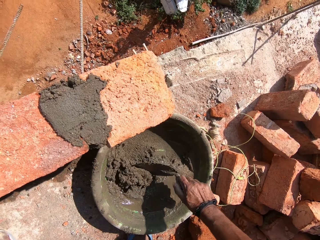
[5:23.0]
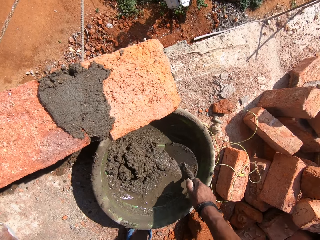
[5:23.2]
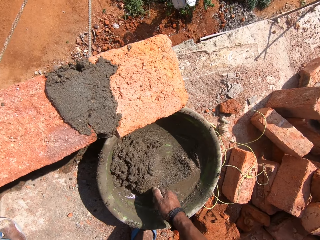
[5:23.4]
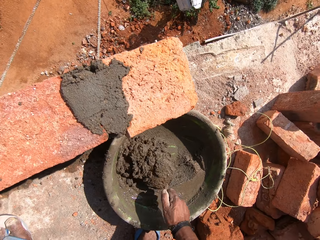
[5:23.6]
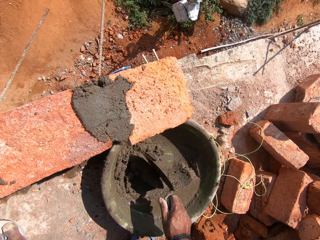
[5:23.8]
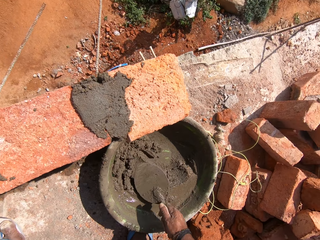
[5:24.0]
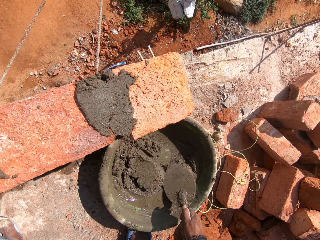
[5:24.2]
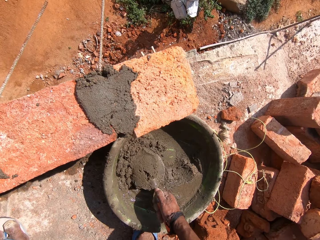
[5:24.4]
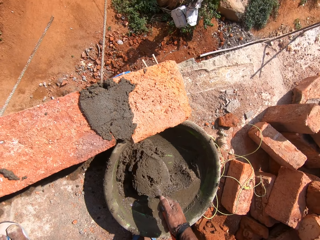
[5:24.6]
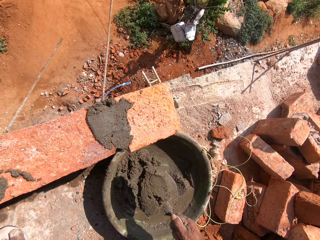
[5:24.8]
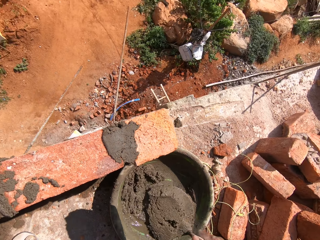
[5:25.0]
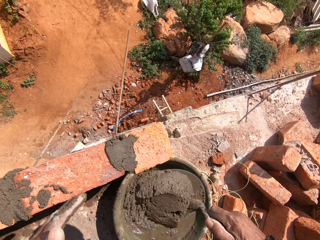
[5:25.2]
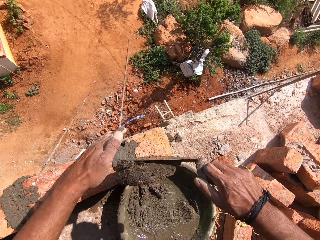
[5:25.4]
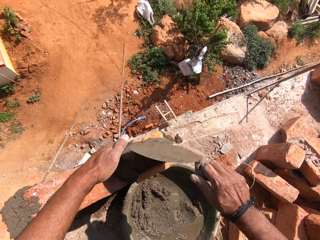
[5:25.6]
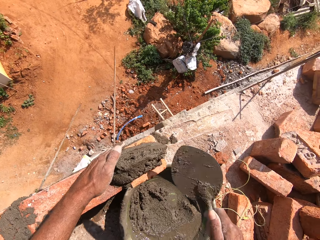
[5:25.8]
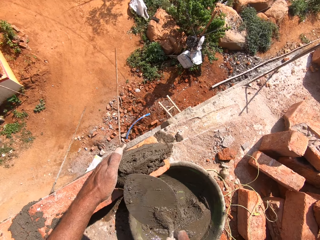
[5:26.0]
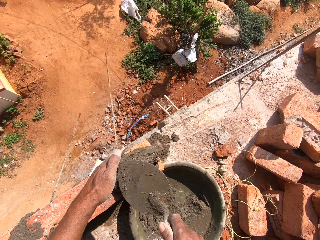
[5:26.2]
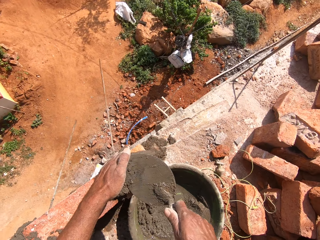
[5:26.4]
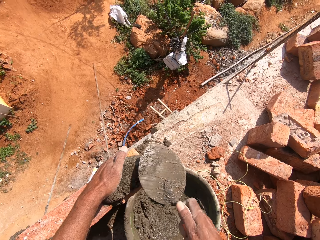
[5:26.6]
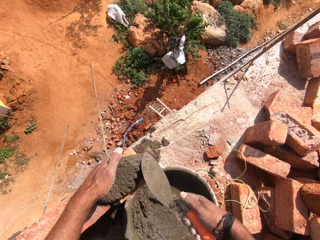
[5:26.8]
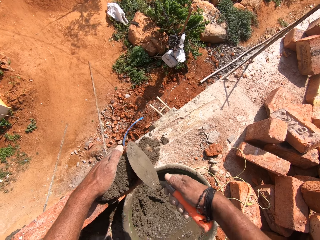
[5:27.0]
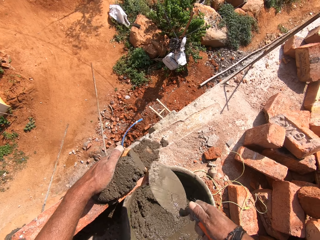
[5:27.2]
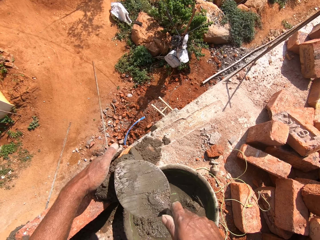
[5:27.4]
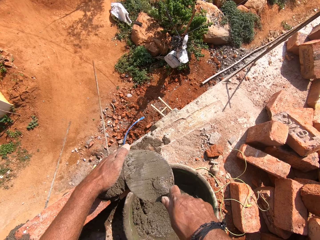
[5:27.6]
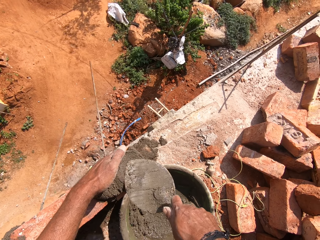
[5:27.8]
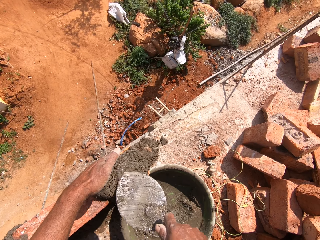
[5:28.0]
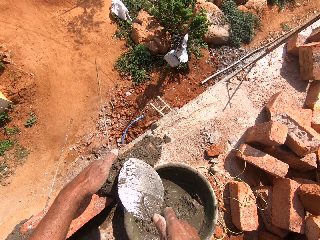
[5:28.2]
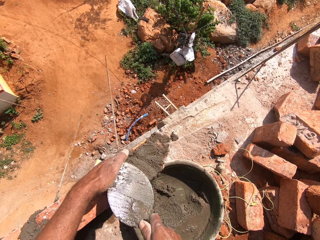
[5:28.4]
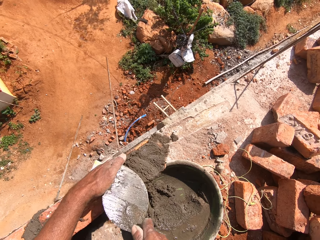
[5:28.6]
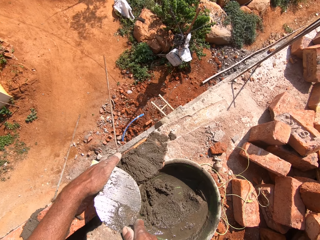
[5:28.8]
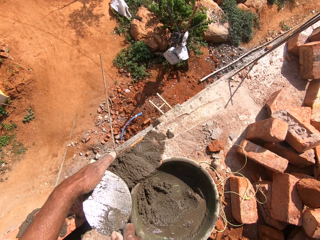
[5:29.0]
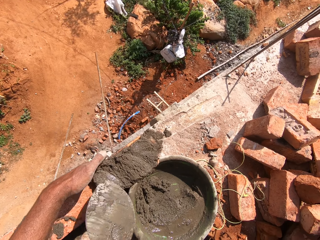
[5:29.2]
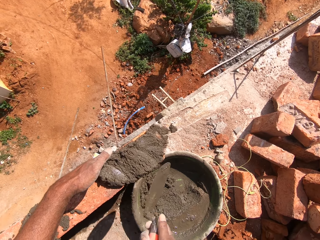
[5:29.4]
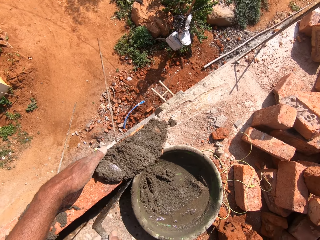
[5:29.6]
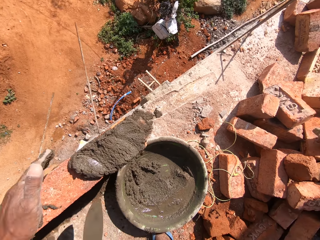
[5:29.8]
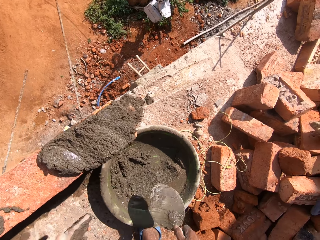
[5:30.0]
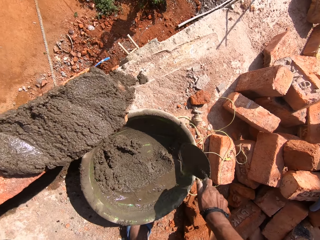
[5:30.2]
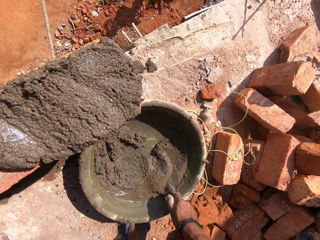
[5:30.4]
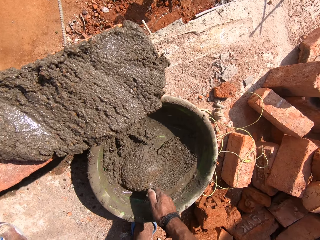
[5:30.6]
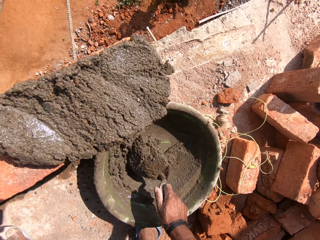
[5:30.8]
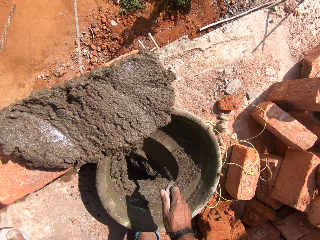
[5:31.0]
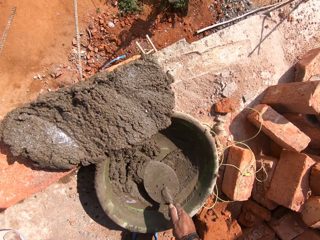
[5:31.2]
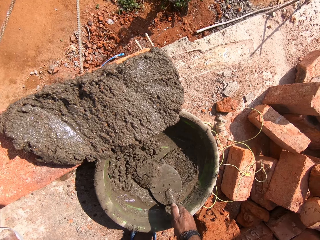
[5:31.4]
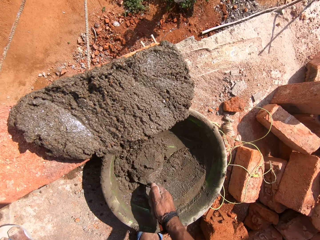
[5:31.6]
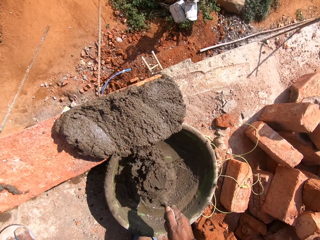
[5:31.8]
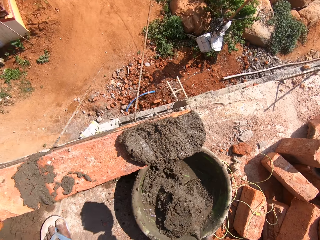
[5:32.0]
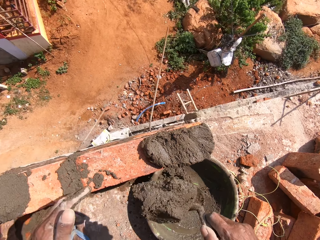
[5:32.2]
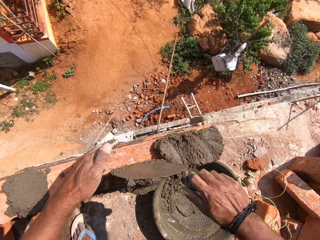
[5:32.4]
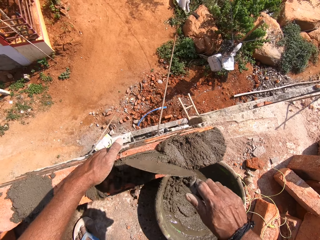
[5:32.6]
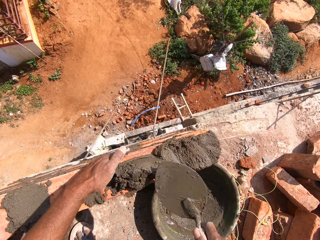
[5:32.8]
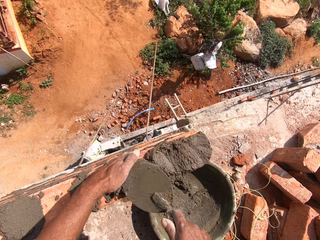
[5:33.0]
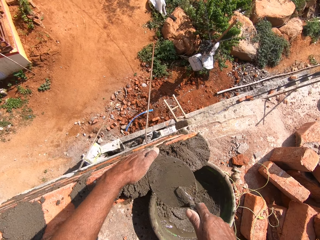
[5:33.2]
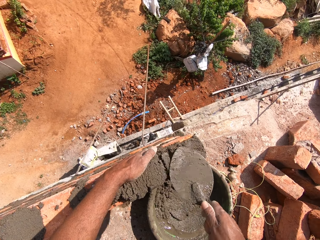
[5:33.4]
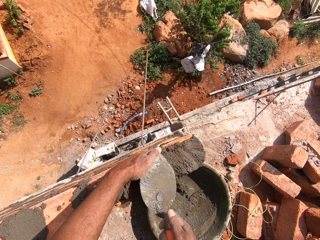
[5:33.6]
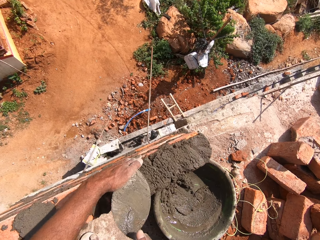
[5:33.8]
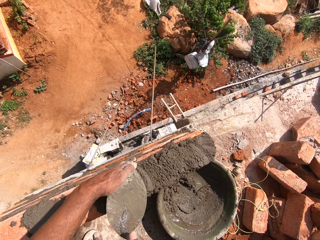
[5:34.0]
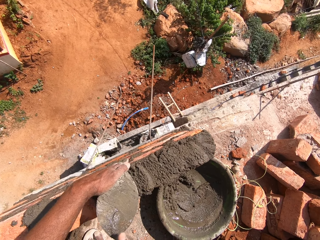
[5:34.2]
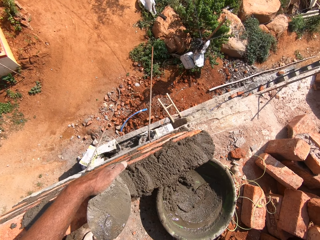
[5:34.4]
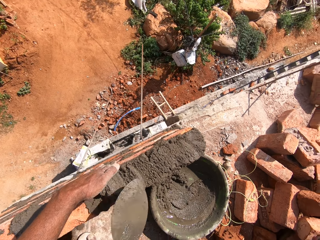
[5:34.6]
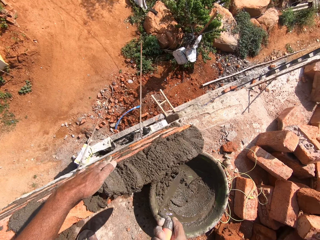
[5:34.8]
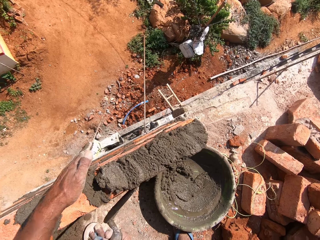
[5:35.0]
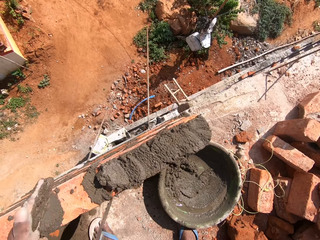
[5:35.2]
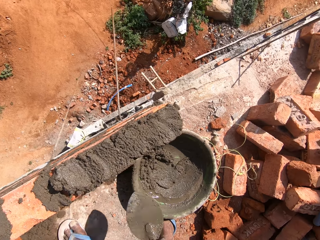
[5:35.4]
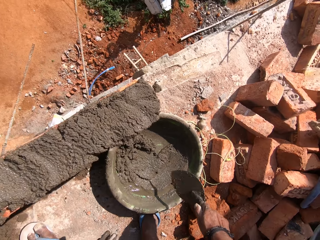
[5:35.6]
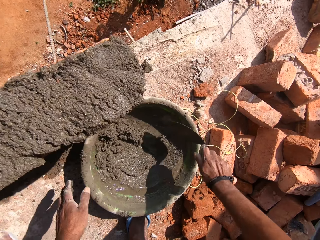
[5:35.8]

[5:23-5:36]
The camera wearer scoops the concrete with a trowel. They put the concrete on top of the bricks with the trowel. They spread the concrete on the bricks with the trowel. They scoop the concrete with the trowel. They put the concrete on top of the bricks with the trowel. They spread the concrete on the bricks with the trowel.

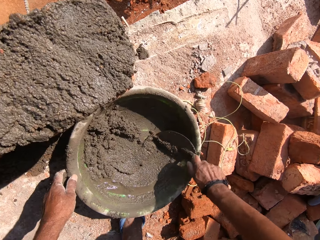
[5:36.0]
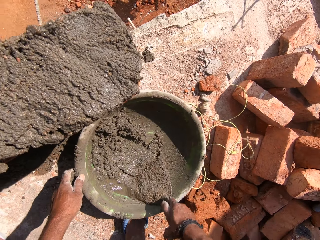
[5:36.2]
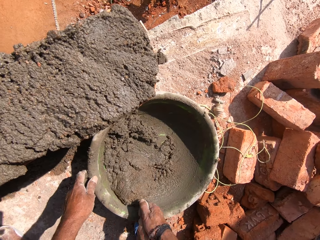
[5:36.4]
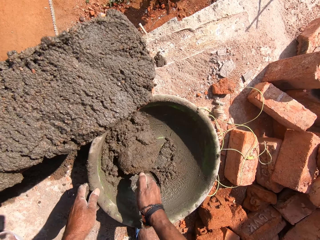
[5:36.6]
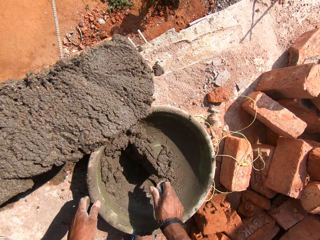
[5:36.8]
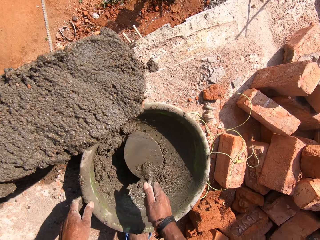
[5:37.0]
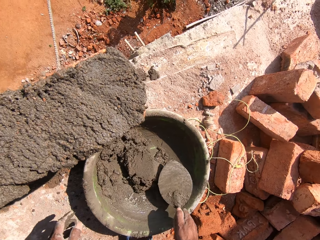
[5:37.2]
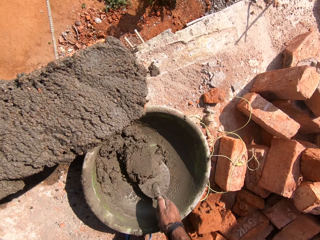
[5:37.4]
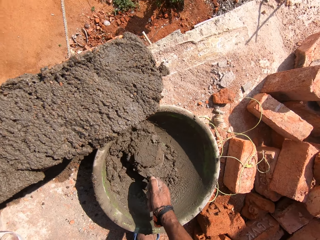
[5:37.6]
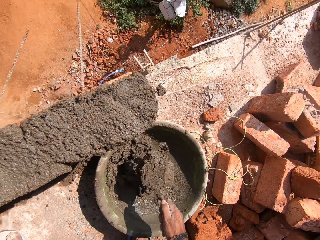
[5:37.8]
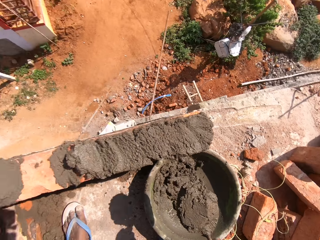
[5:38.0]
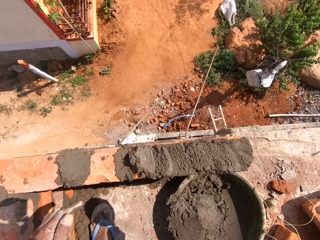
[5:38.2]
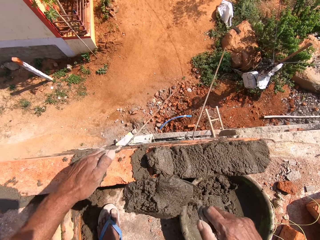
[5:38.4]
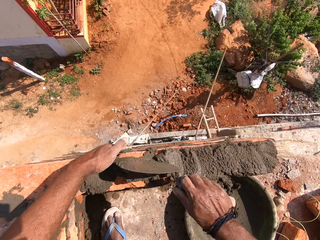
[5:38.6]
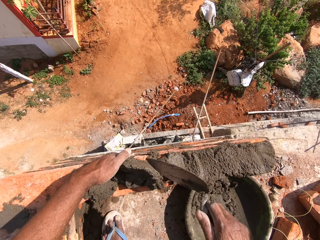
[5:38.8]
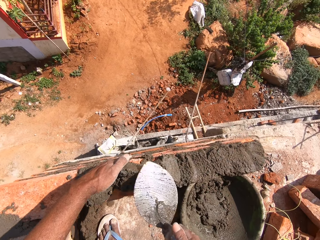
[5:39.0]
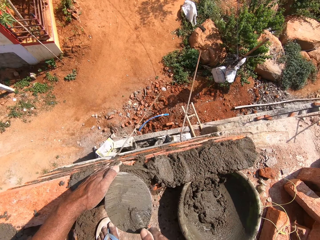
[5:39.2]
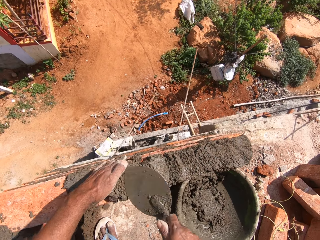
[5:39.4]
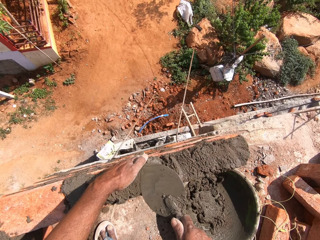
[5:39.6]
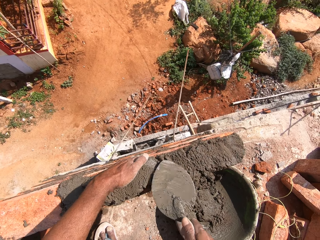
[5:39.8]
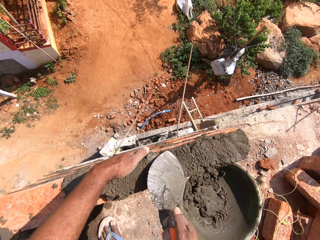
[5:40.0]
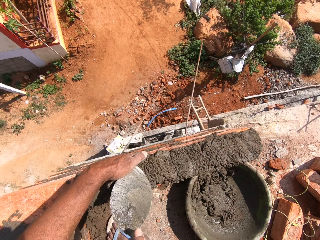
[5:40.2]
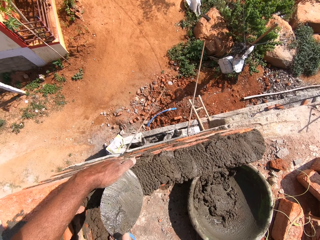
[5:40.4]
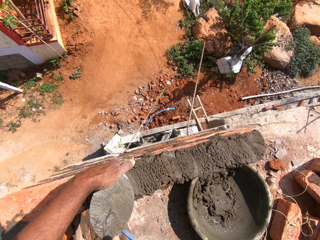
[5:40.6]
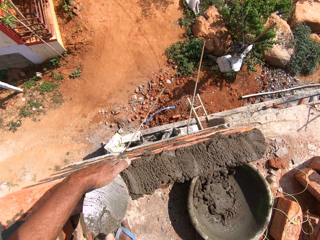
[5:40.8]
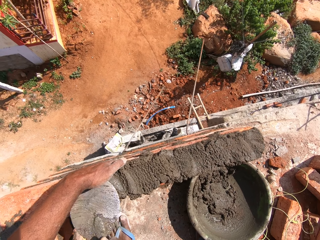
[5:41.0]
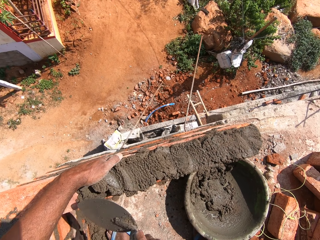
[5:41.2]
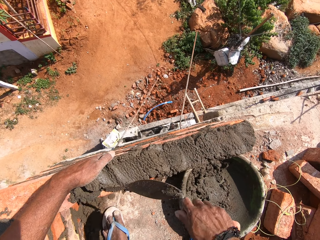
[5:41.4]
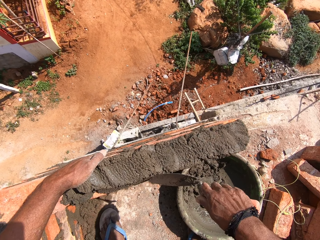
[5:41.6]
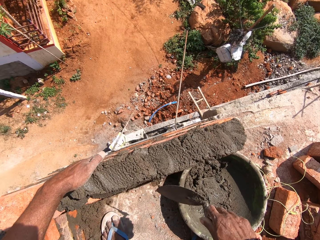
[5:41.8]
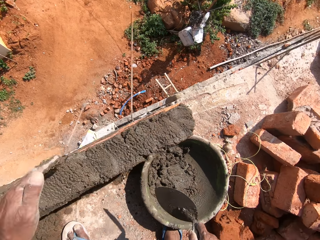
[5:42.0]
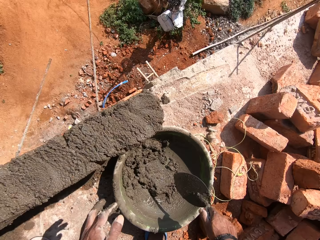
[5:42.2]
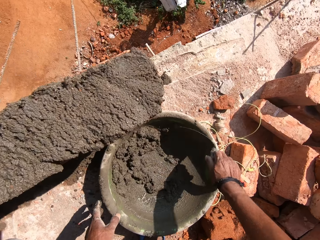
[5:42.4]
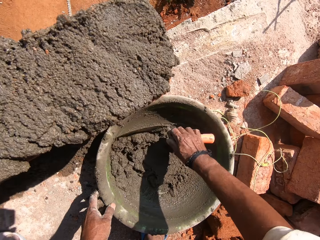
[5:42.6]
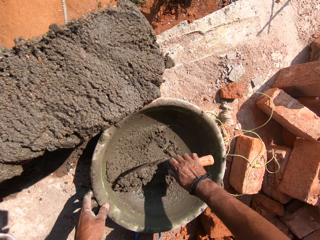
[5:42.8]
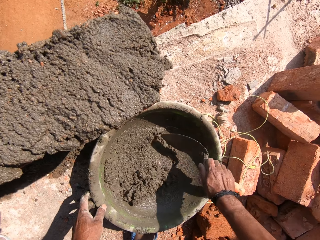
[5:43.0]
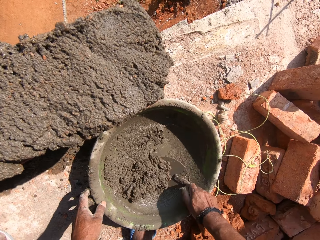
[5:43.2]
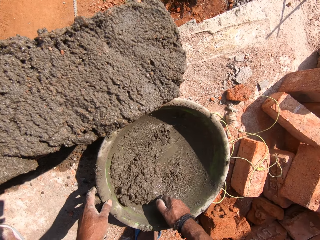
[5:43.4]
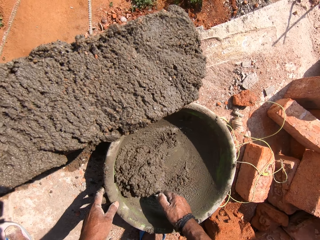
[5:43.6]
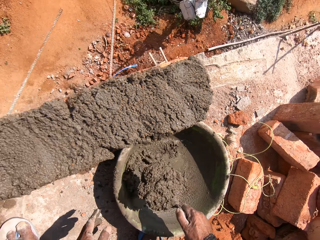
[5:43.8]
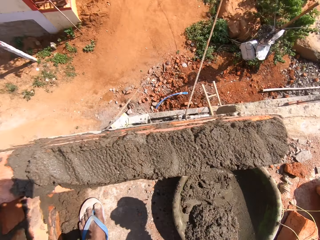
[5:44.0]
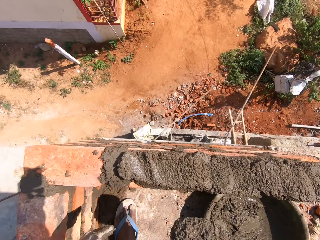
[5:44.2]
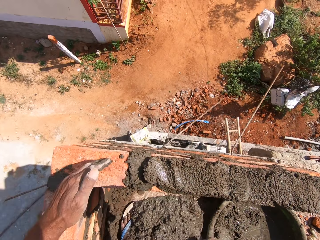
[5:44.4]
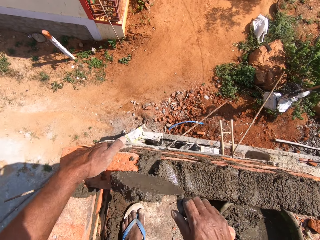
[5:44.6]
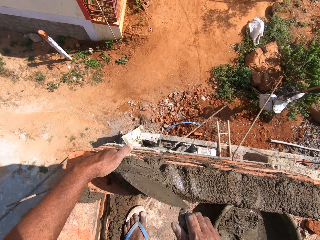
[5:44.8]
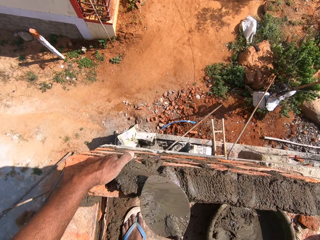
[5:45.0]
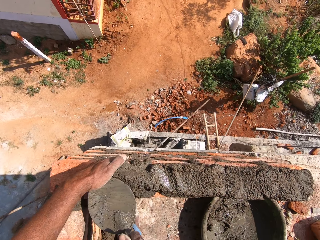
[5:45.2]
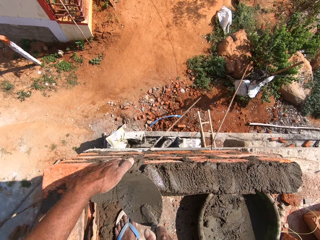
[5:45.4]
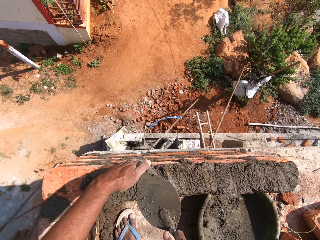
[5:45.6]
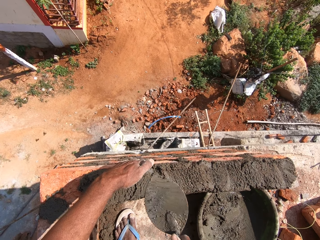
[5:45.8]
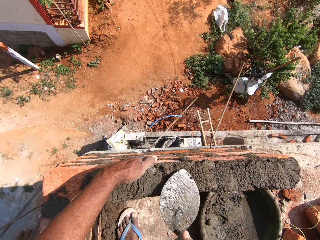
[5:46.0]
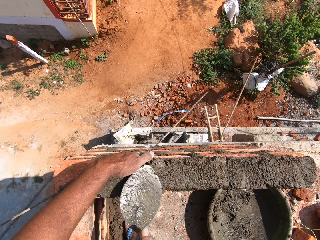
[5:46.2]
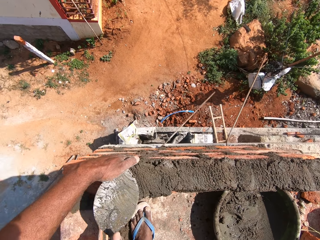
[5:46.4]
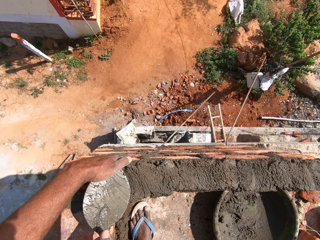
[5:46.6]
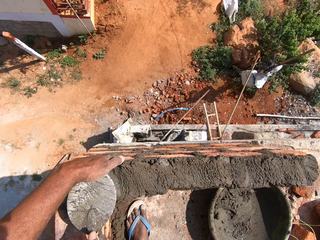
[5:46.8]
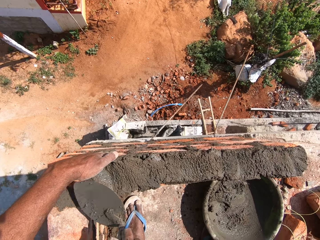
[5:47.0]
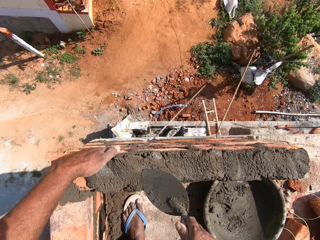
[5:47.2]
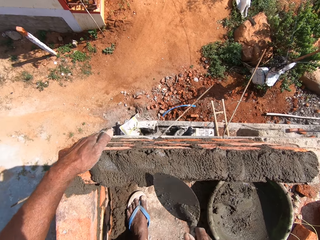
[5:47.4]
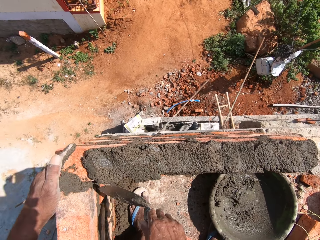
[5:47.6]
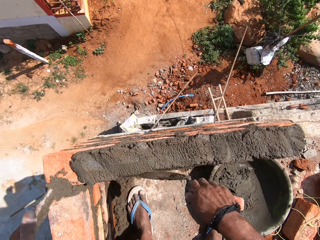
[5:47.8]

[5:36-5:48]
The camera wearer scoops the concrete with a trowel. They put the concrete on top of the bricks with the trowel. They spread the concrete on the bricks with the trowel. They scoop the concrete with the trowel. They put the concrete on top of the bricks with the trowel. They spread the concrete on the bricks with the trowel.
